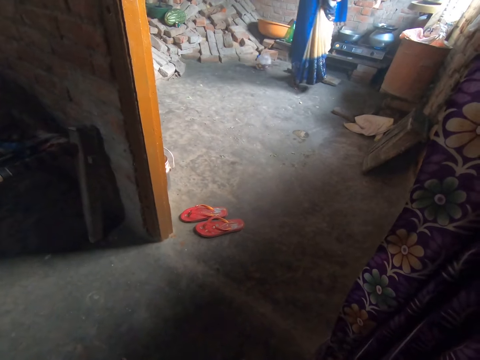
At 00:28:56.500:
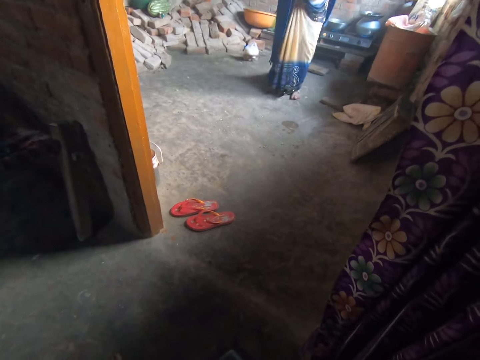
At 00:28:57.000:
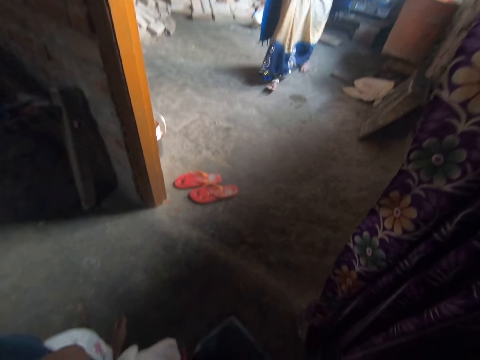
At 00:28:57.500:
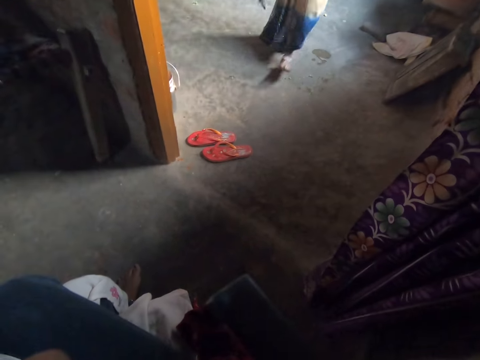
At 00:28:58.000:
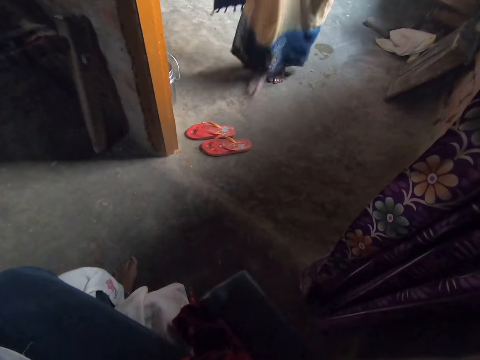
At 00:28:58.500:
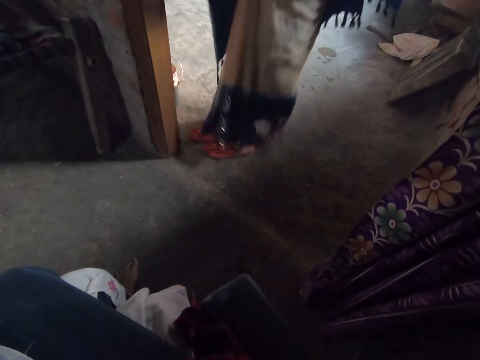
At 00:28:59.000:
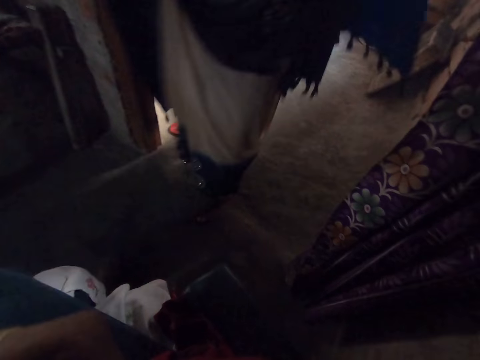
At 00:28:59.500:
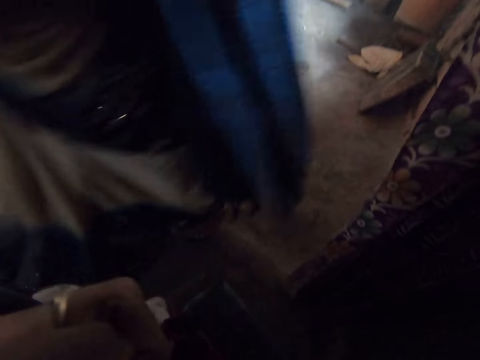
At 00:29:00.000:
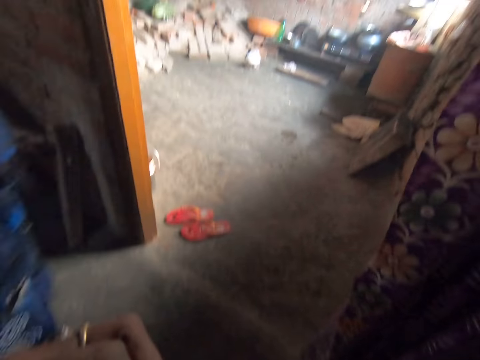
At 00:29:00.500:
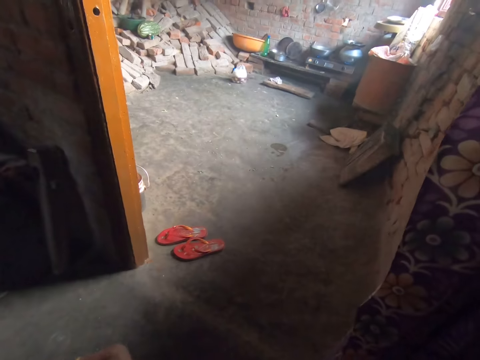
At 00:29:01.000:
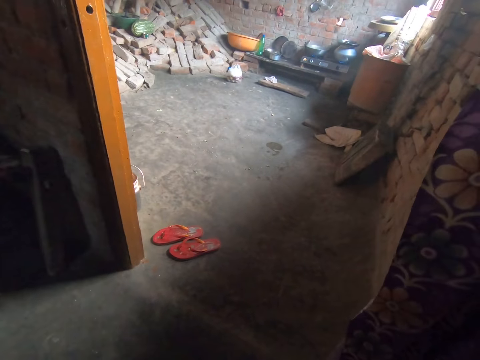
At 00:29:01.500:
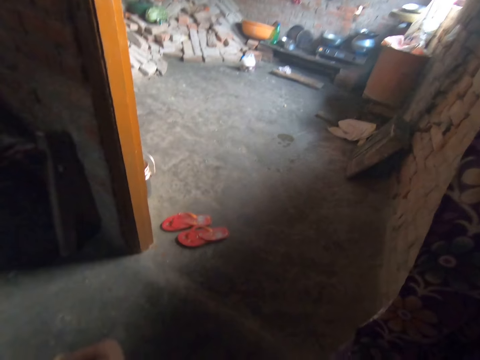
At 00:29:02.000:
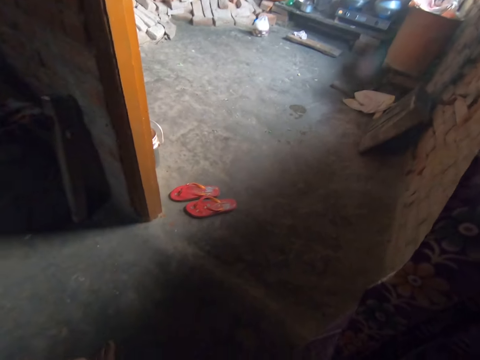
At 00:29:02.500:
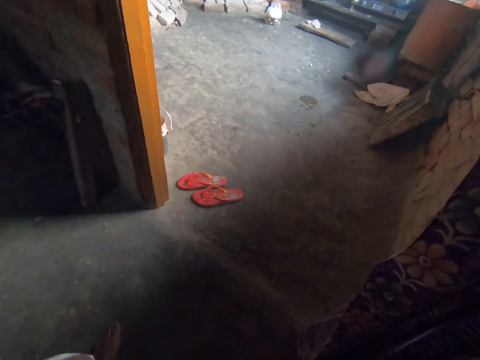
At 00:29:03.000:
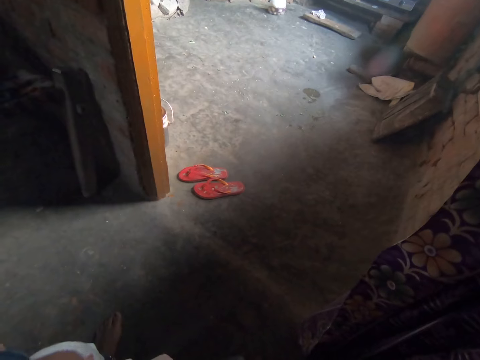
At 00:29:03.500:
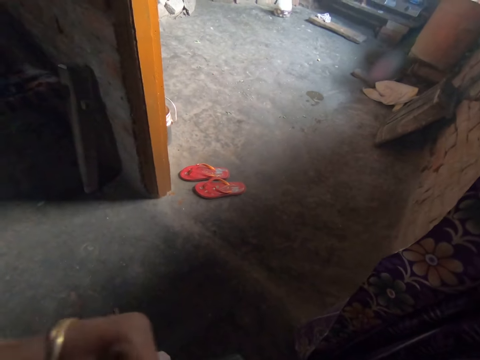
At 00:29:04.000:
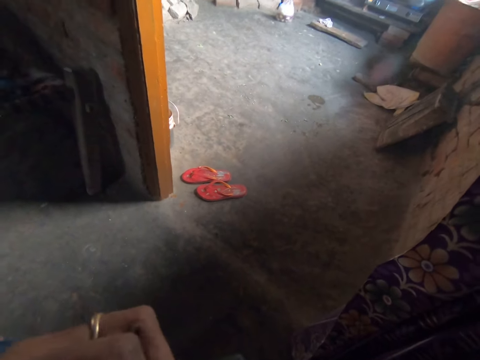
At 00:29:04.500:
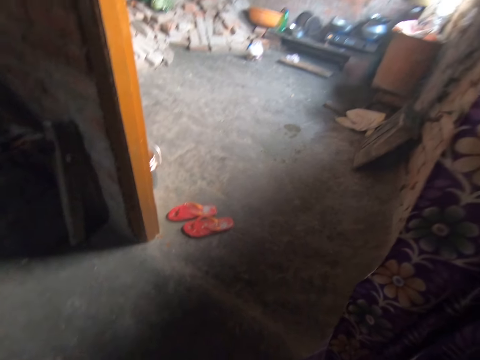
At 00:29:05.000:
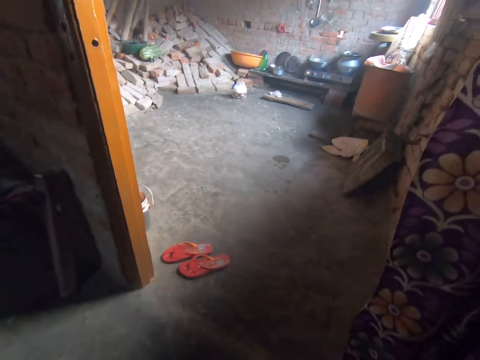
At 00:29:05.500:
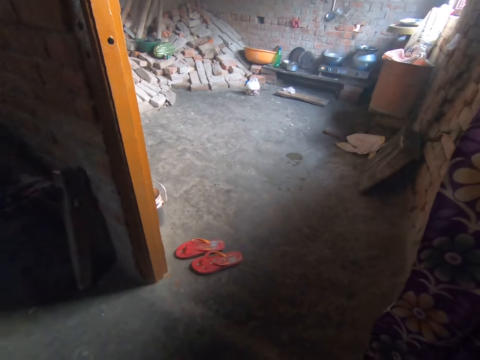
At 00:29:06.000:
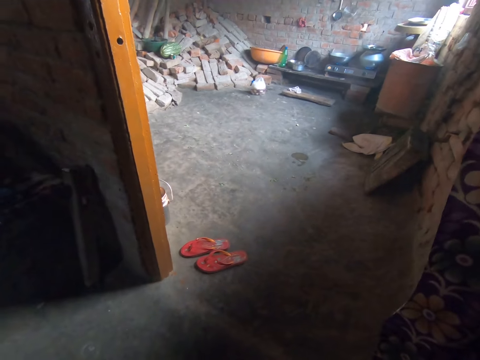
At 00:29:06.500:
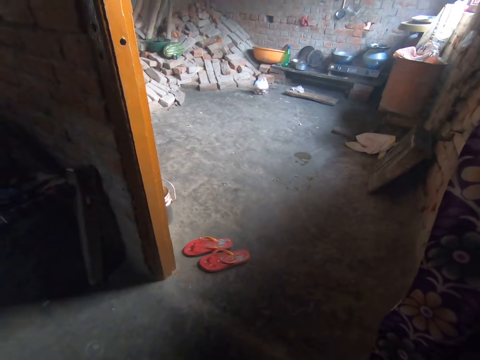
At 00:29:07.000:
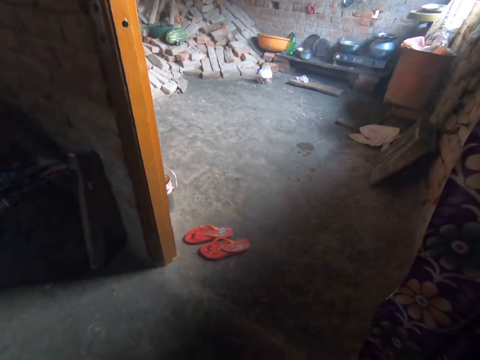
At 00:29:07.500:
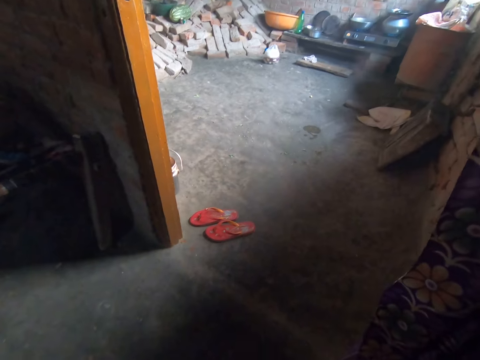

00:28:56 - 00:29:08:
A woman walks towards the camera wearer. The camera wearer sips tea from a brown mug. They turn around the room. They sip tea from the brown mug again.

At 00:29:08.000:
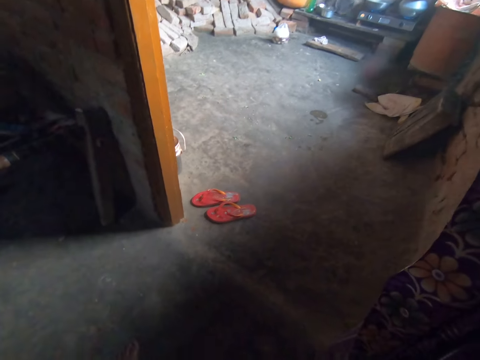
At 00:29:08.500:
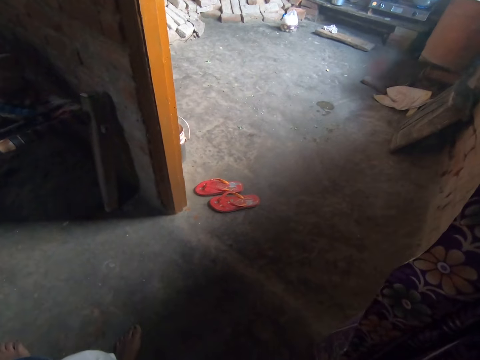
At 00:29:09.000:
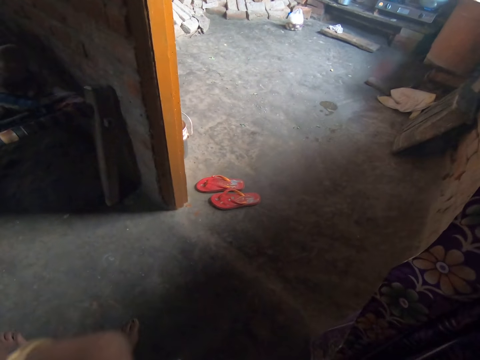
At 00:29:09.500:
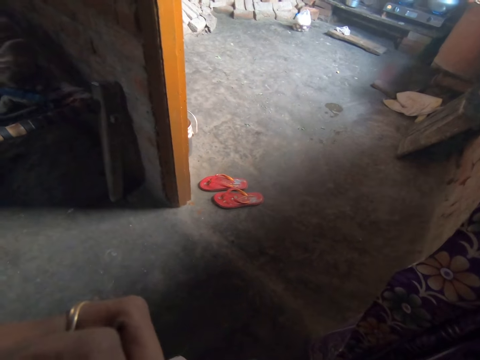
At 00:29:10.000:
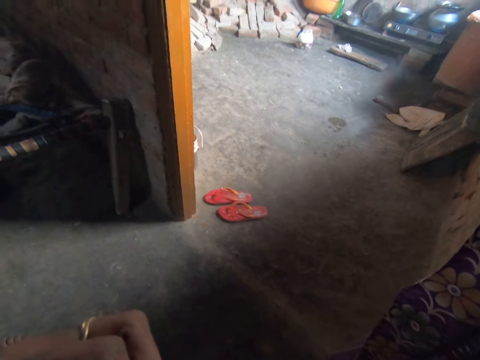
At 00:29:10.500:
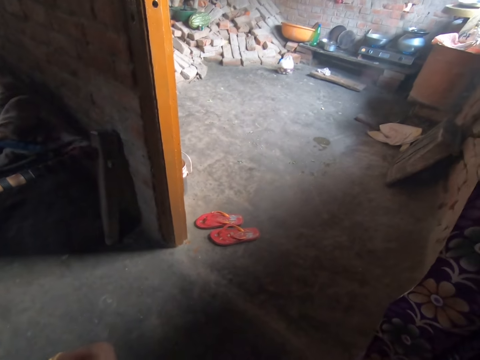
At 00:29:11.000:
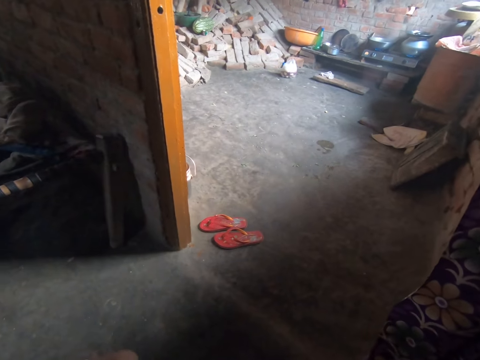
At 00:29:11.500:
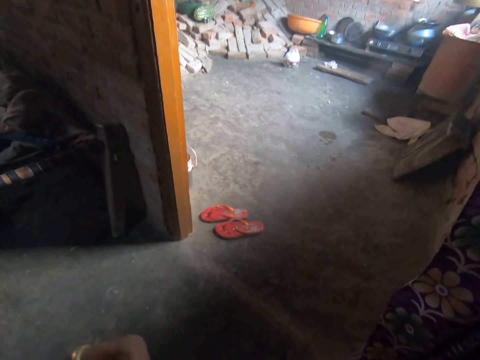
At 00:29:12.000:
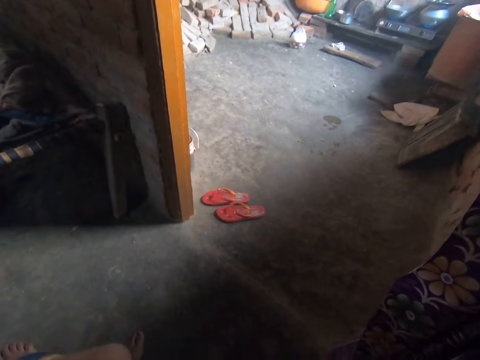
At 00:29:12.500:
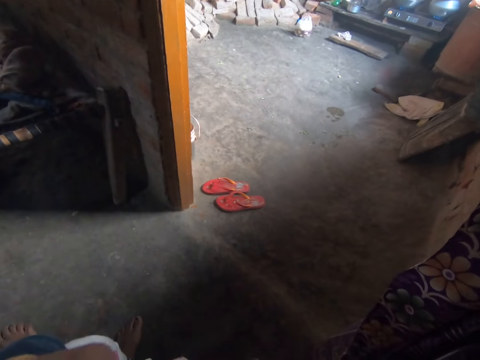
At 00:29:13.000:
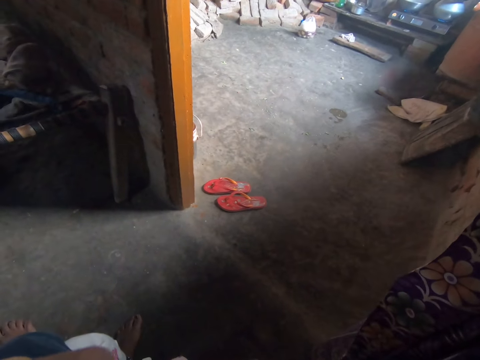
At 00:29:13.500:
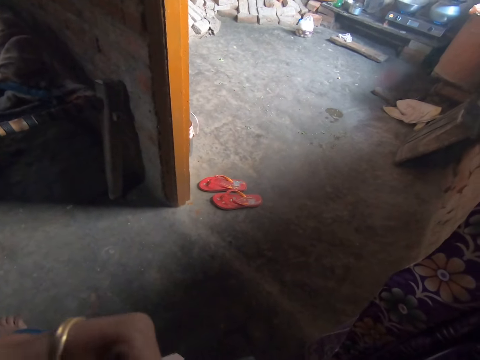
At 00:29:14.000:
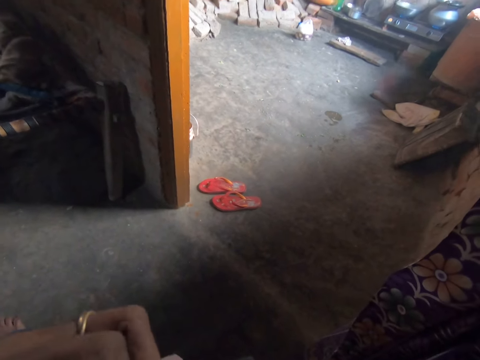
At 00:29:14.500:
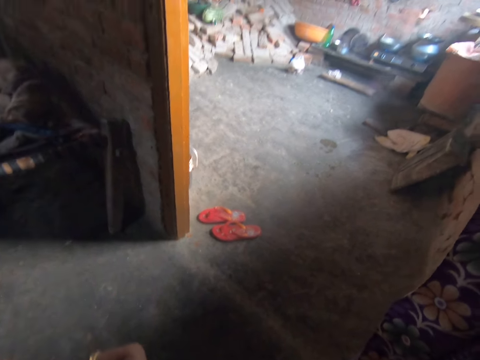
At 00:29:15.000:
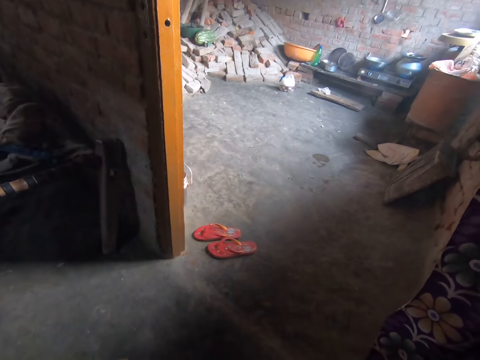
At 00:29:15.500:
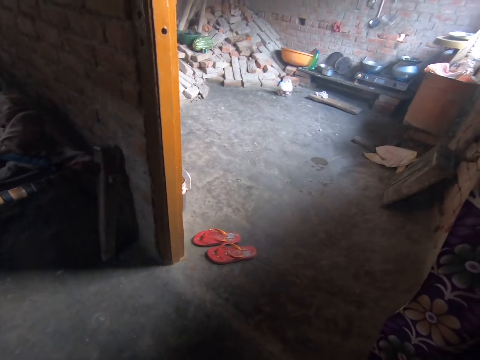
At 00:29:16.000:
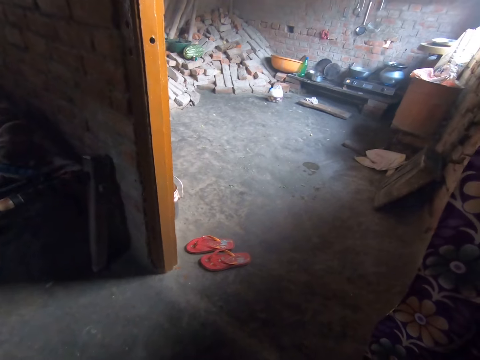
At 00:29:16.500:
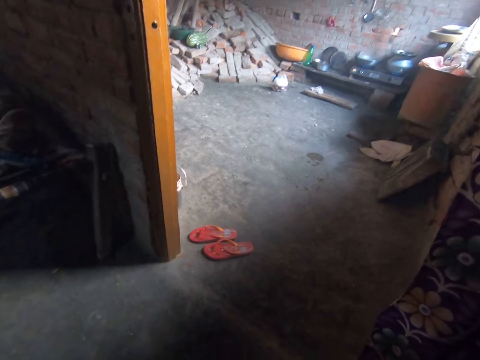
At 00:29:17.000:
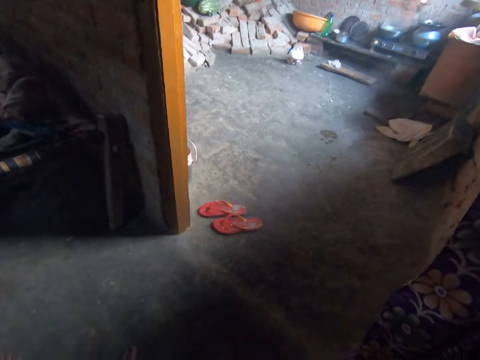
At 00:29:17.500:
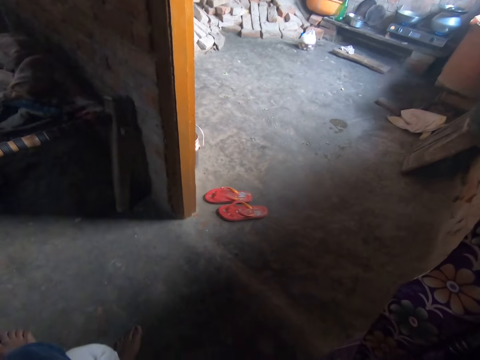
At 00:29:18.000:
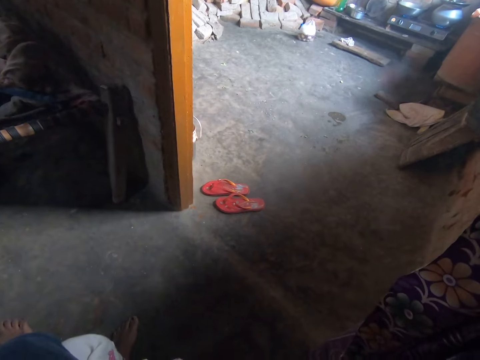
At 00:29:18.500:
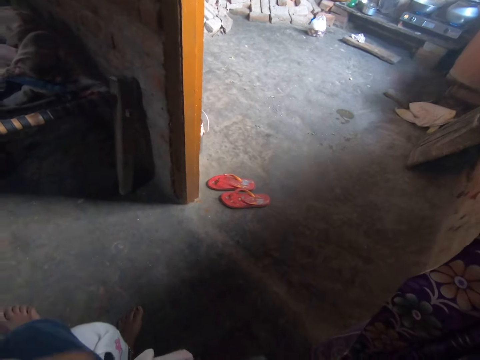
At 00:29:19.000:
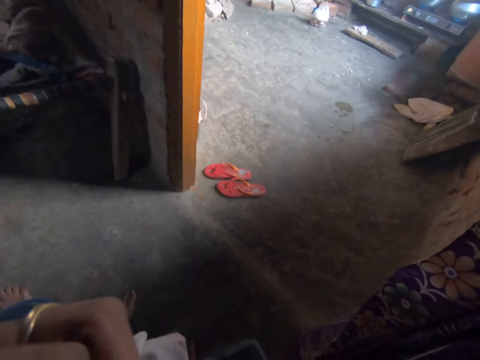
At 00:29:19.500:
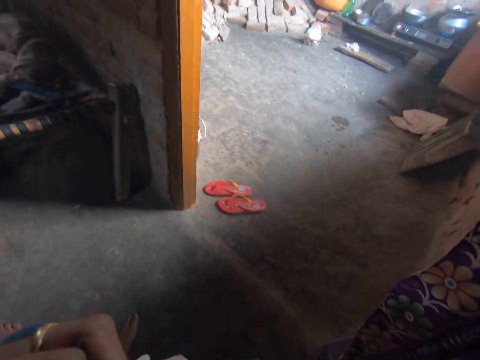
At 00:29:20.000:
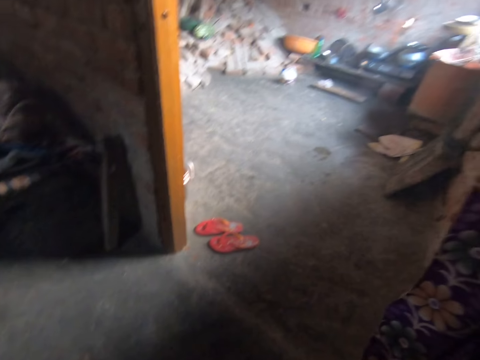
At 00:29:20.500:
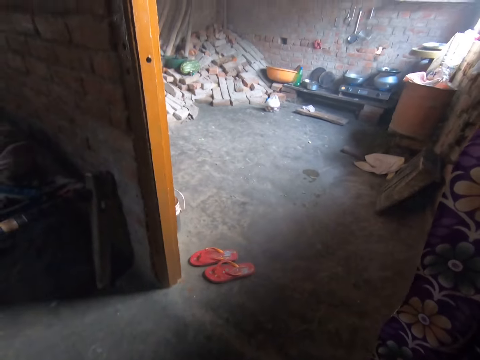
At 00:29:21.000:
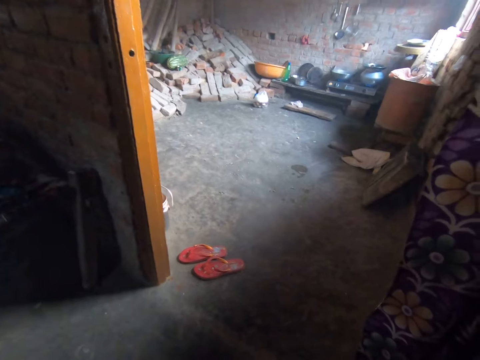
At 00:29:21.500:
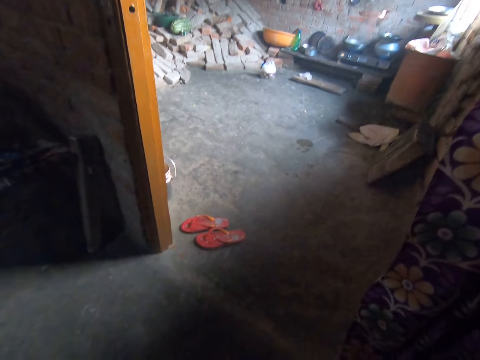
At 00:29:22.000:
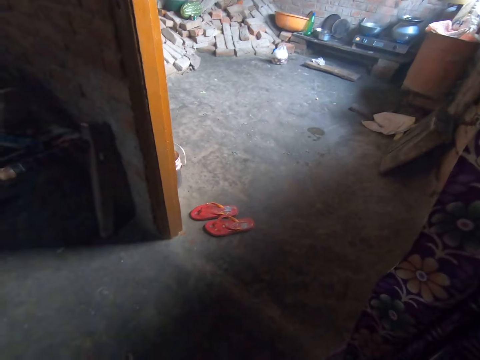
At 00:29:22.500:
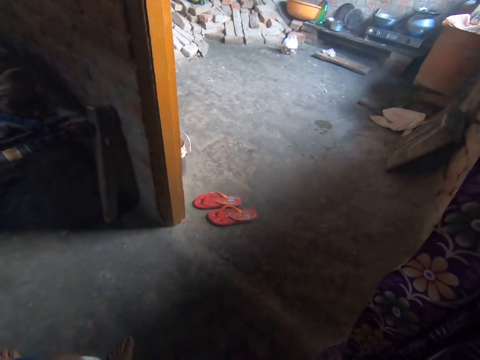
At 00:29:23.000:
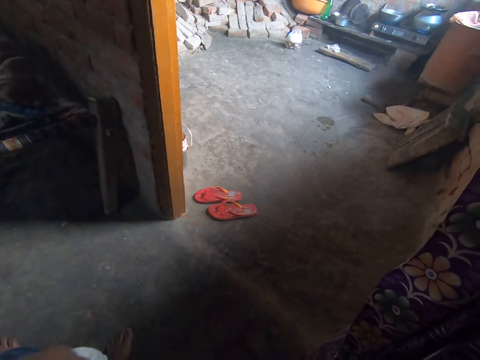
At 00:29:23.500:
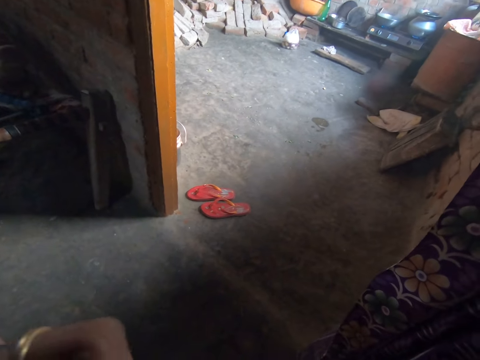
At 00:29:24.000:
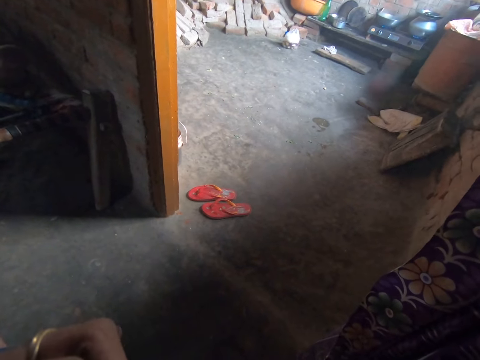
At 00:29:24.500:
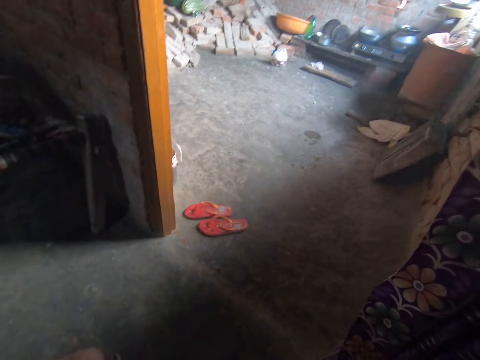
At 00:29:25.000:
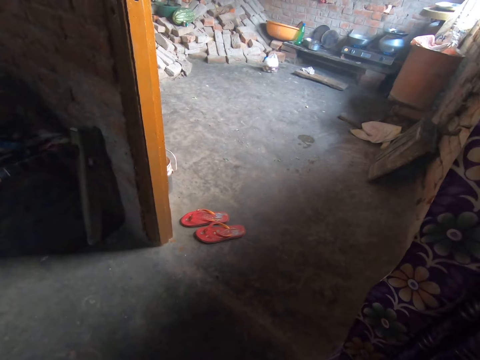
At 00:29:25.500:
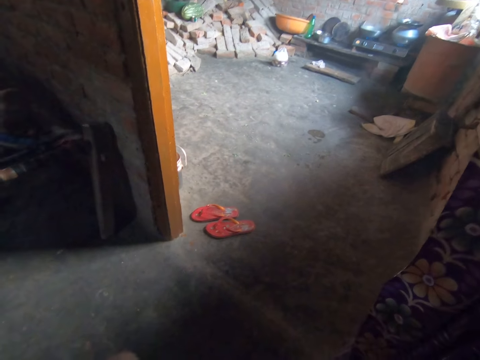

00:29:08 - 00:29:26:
The camera wearer sips tea from a brown mug repeatedly.
